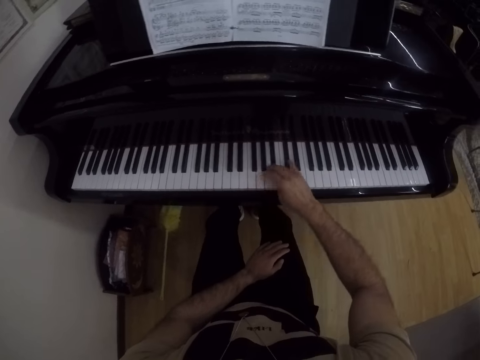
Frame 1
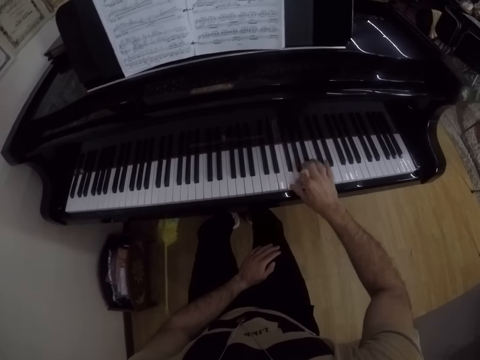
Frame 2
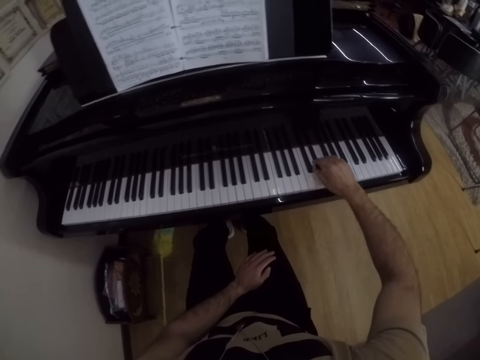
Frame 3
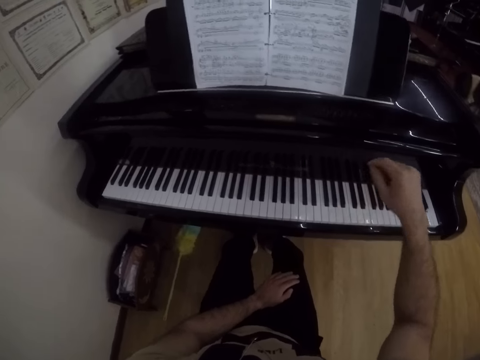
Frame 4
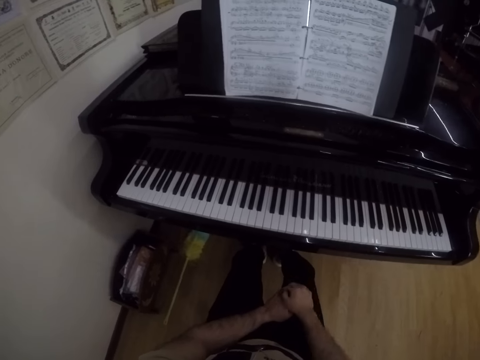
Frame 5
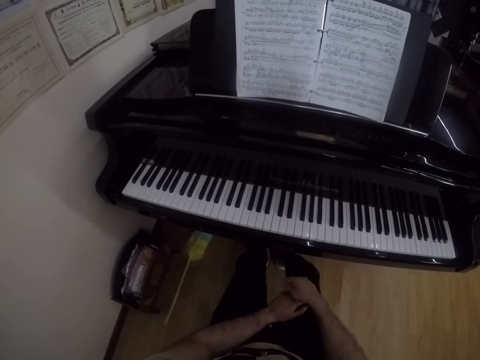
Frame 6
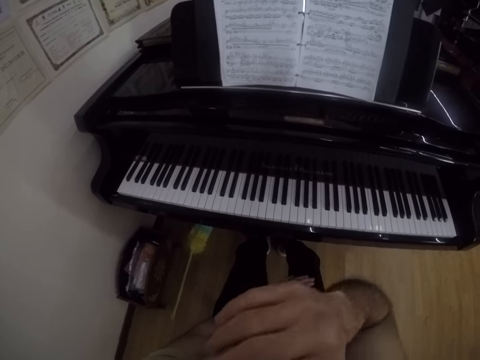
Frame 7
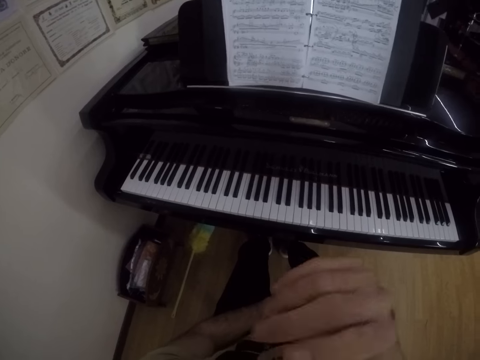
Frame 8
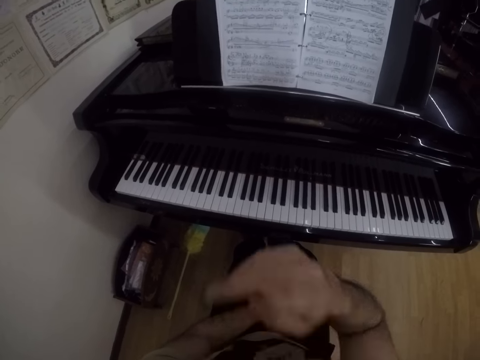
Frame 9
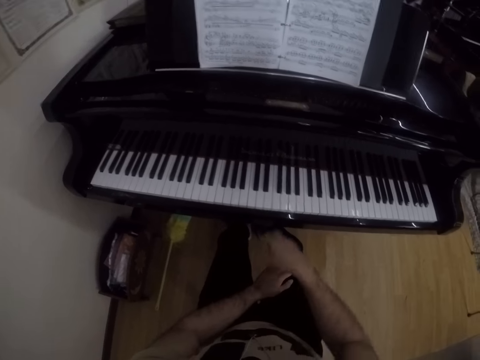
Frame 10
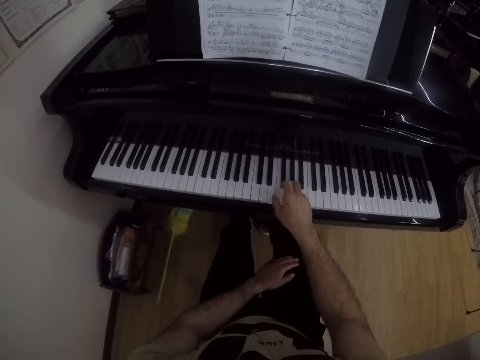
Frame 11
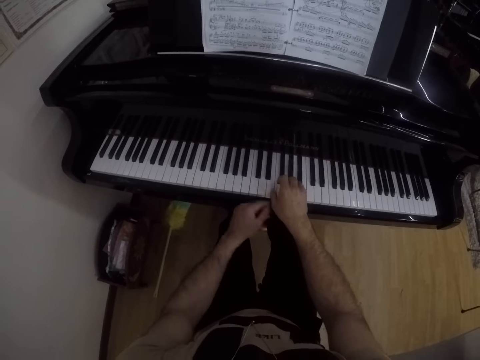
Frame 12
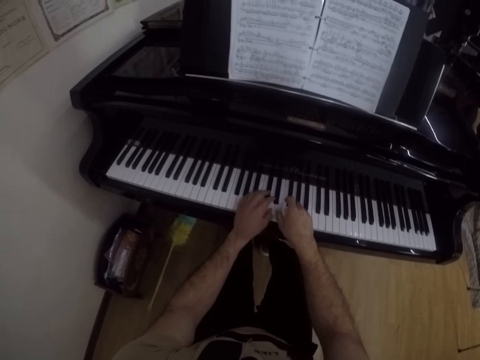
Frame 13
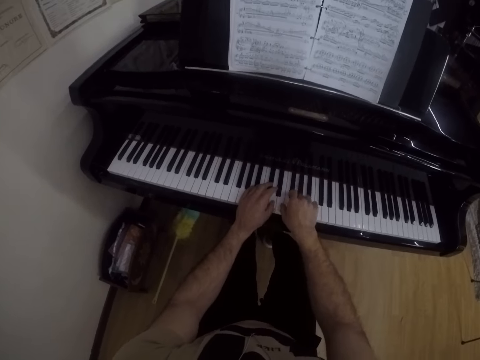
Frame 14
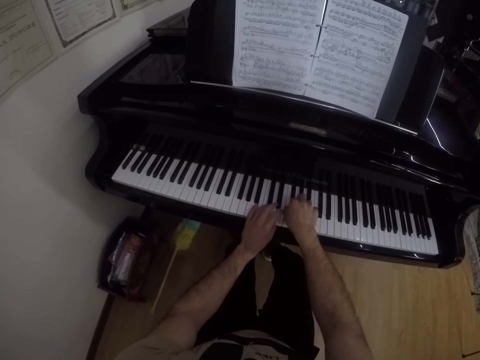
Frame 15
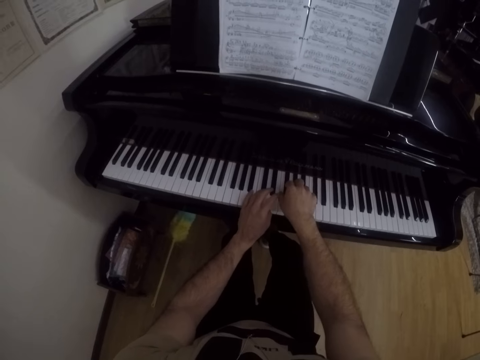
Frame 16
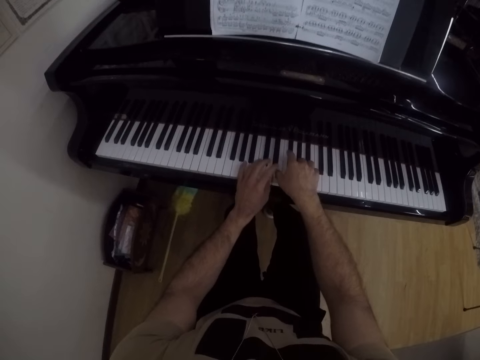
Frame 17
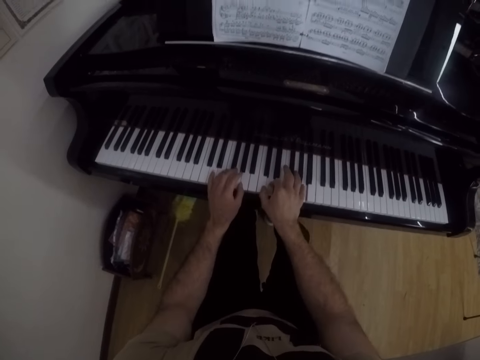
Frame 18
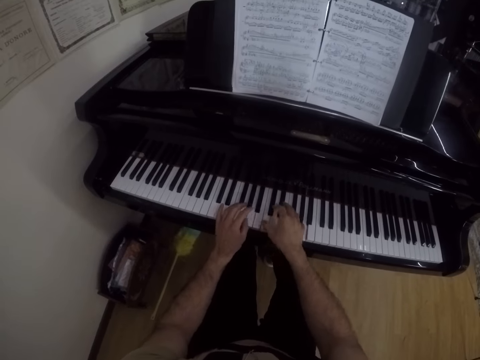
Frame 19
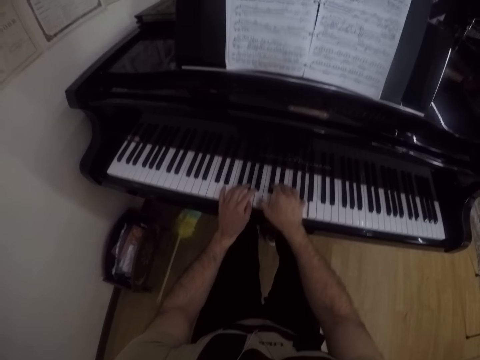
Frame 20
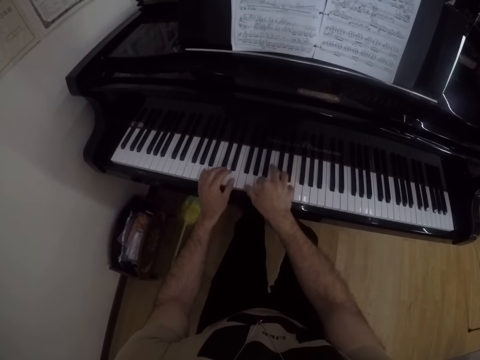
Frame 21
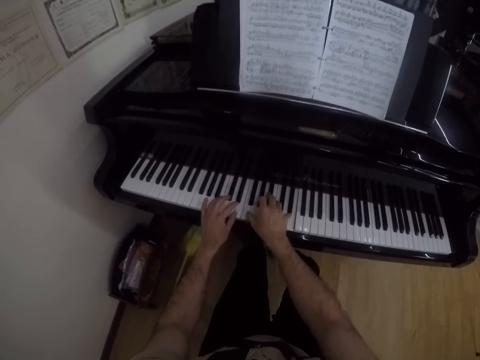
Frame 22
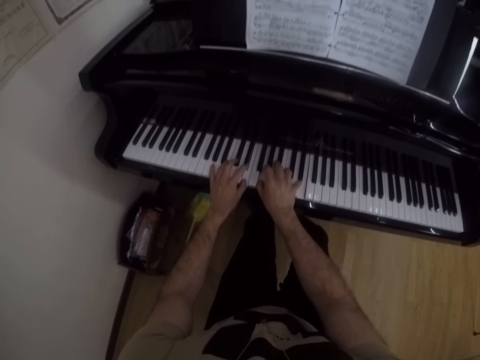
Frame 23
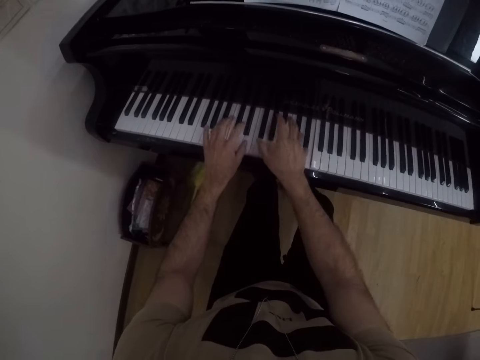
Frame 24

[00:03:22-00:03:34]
The camera wearer removes his right hand from the piano. He places his right hand on his lap. He touches his mouth with his right hand. He lifts his right hand. He places his right hand on the piano. He plays the keyboard with his right hand. He plays the piano with both hands.

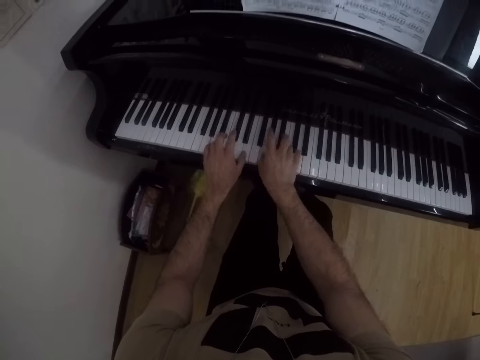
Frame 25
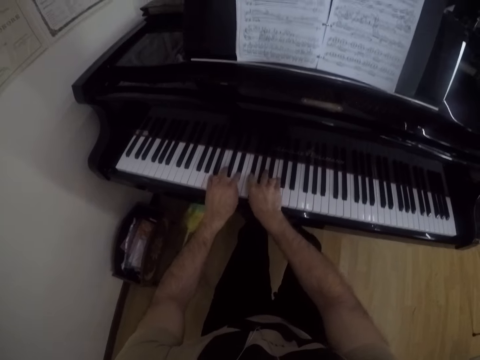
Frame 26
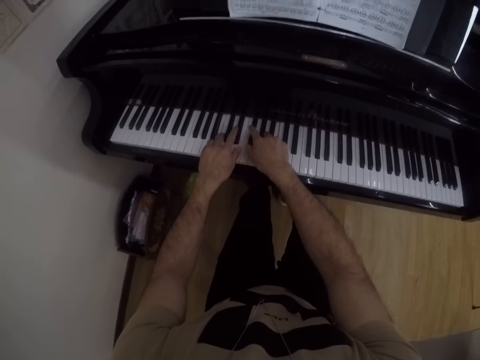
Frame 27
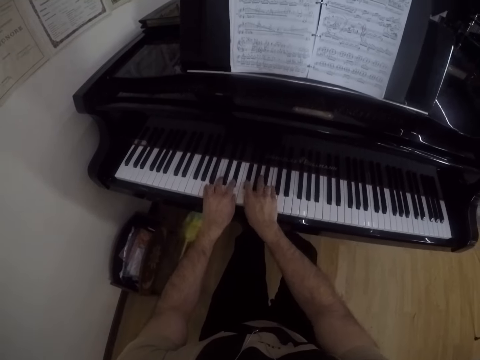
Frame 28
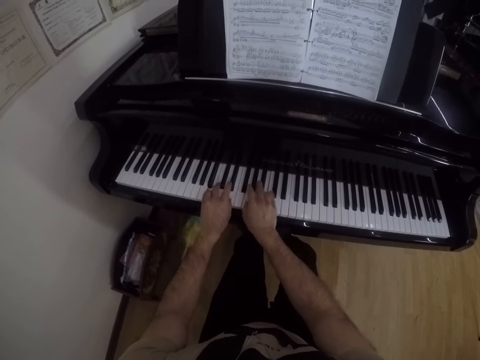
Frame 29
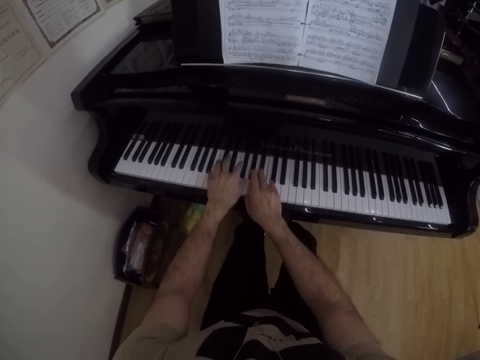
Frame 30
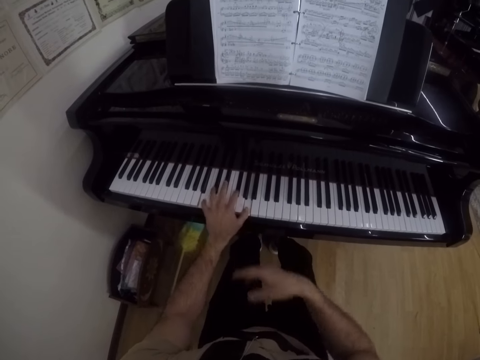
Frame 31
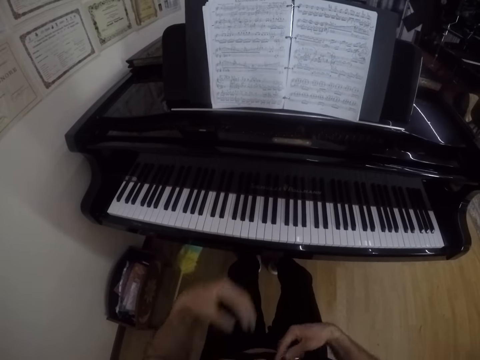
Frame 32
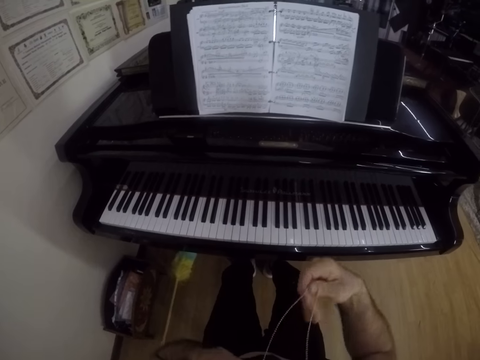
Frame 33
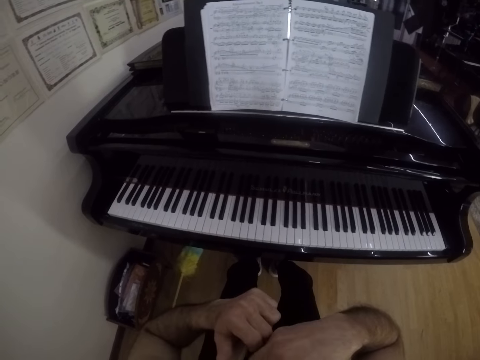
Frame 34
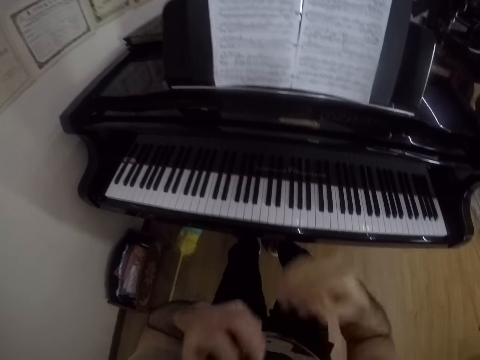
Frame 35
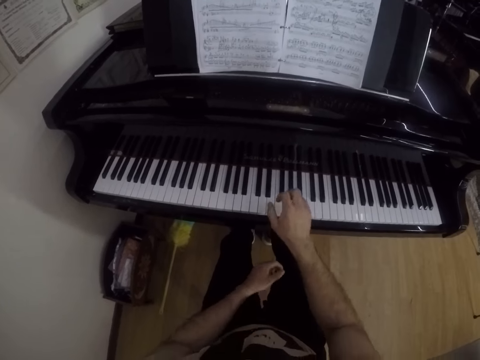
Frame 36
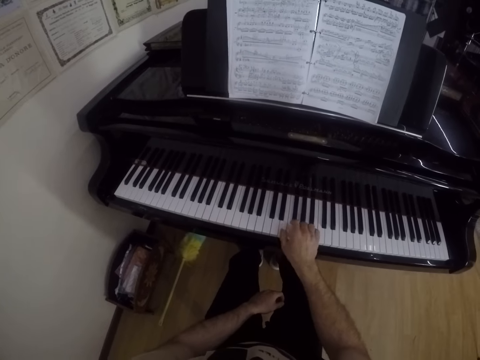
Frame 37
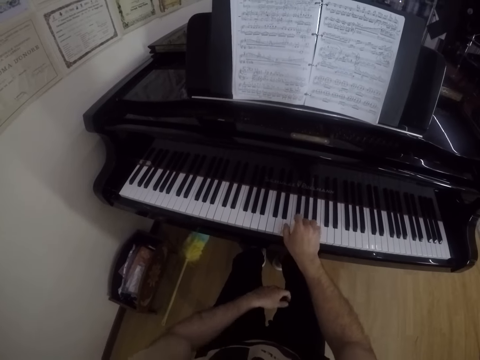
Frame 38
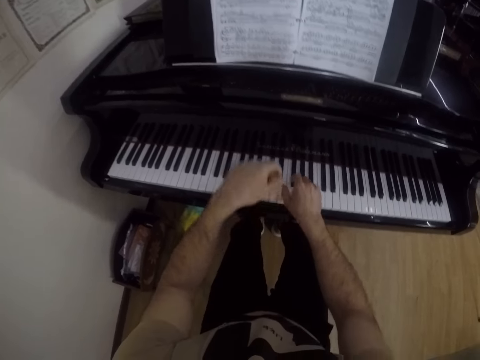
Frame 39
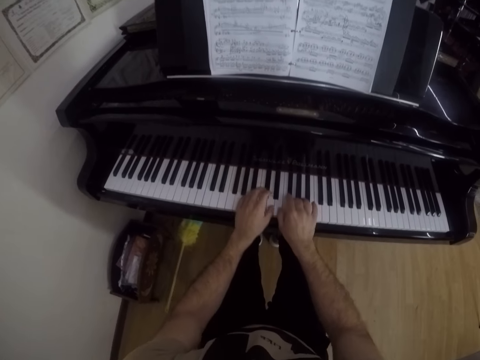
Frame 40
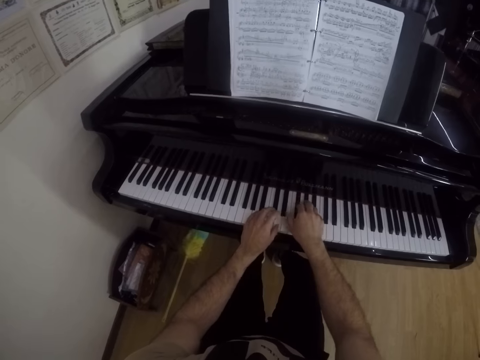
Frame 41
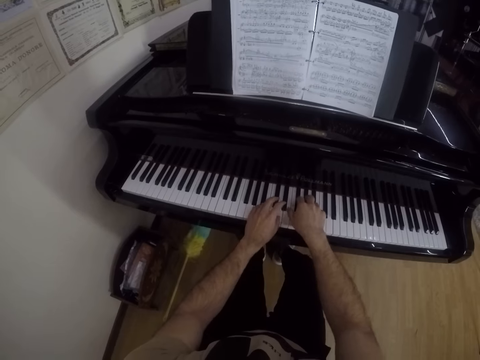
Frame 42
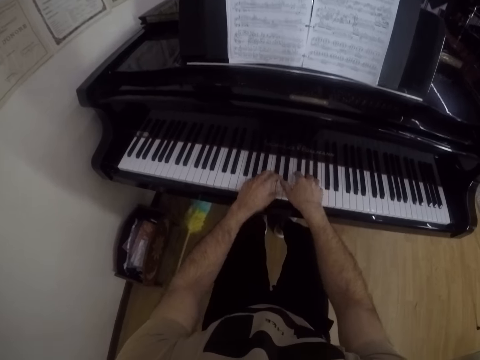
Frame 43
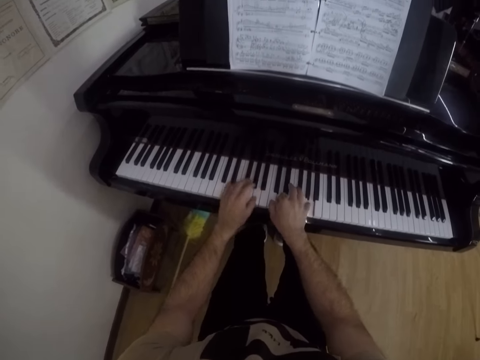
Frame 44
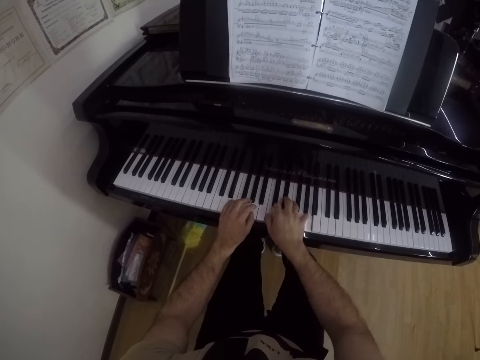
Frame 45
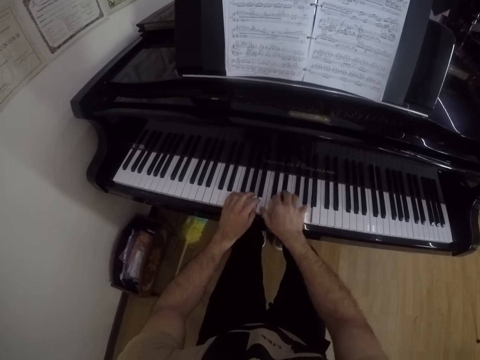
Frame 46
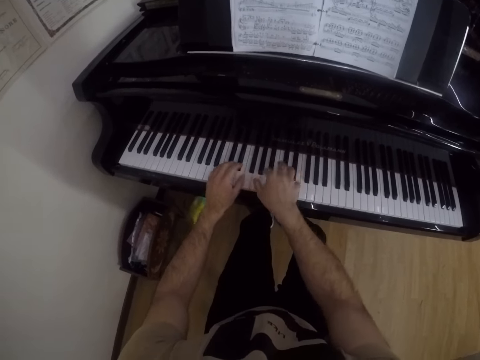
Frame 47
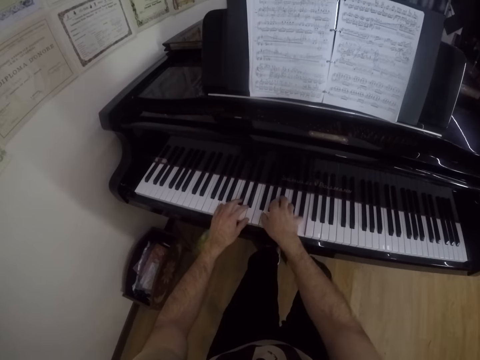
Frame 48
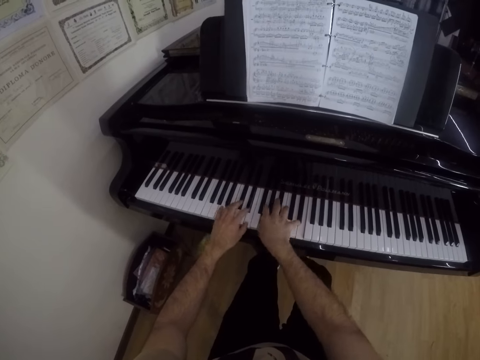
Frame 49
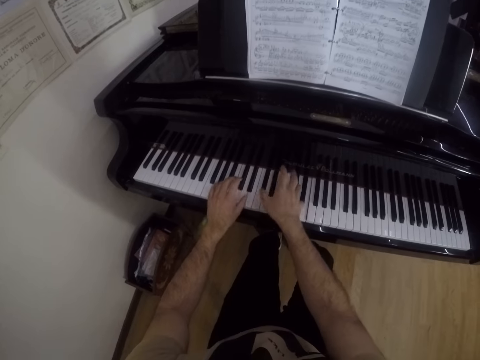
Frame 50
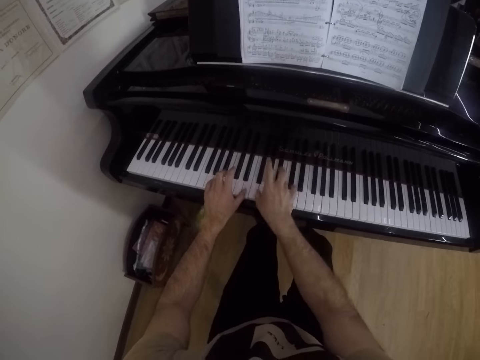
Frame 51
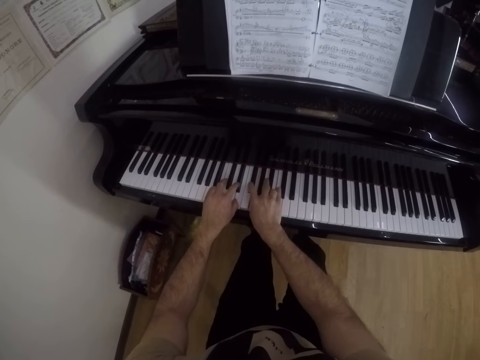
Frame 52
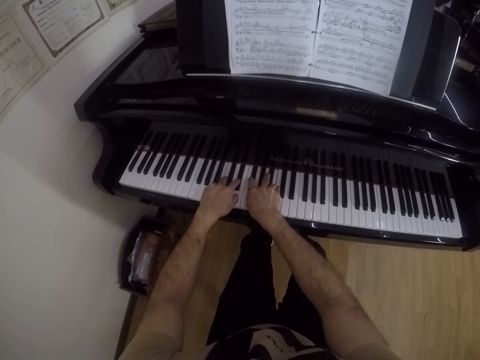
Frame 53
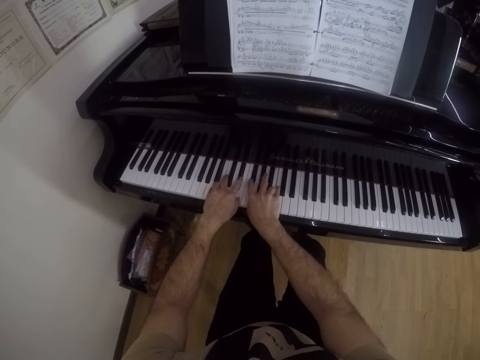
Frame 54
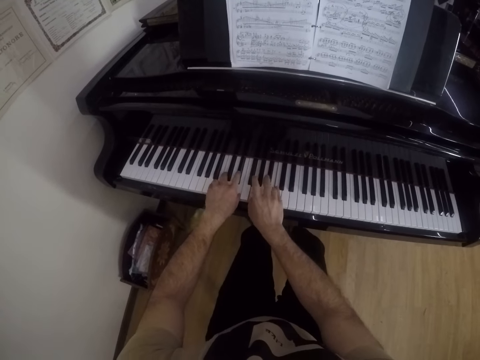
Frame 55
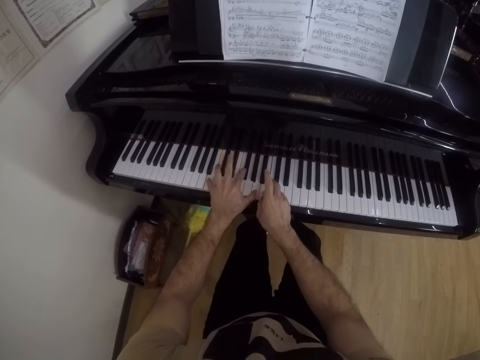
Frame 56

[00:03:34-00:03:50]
The camera wearer removes his right hand from the piano. He adjusts a necklace with his hands. He plays the piano with his right hand. He plays the piano with both hands.
